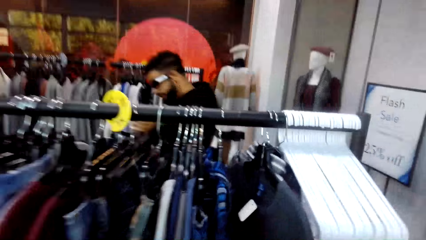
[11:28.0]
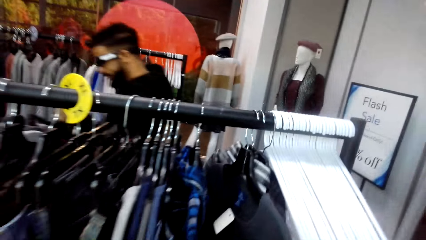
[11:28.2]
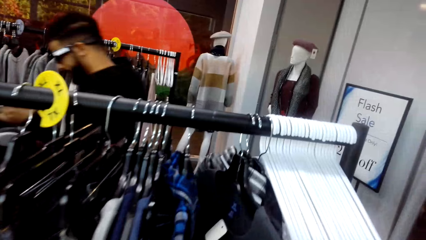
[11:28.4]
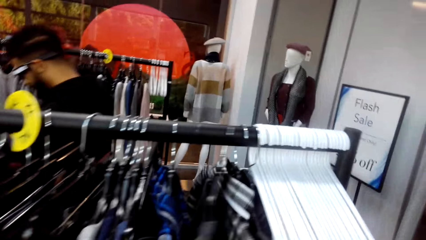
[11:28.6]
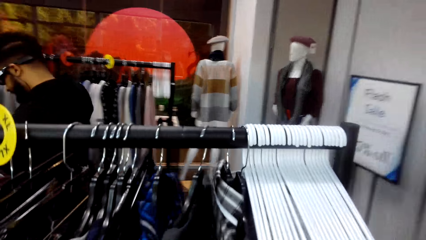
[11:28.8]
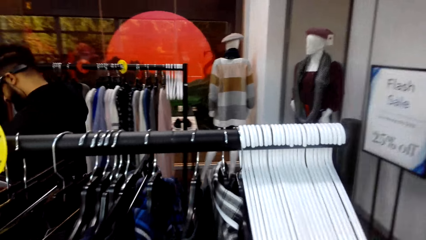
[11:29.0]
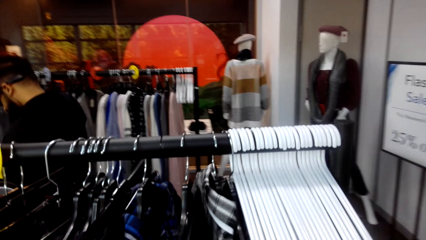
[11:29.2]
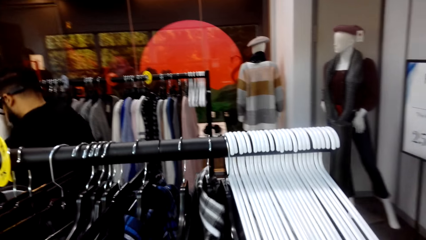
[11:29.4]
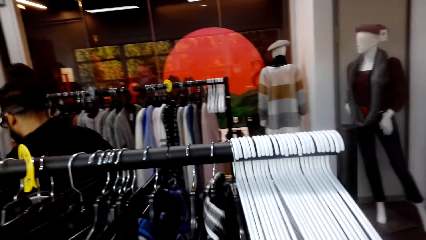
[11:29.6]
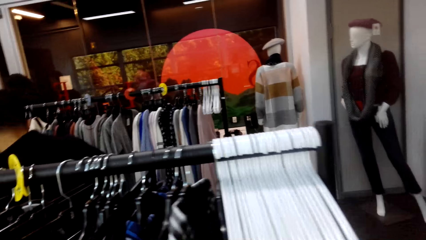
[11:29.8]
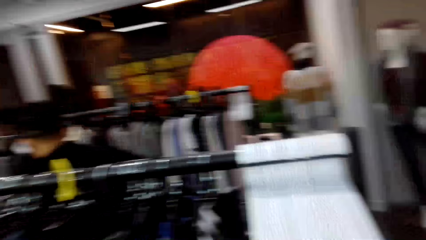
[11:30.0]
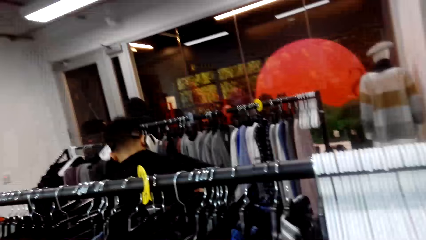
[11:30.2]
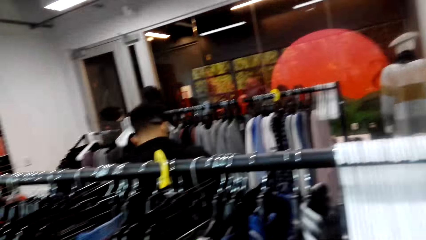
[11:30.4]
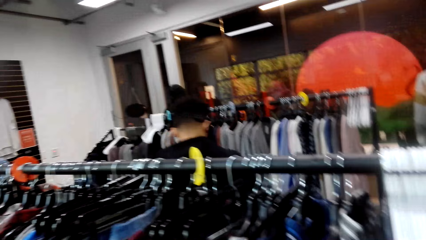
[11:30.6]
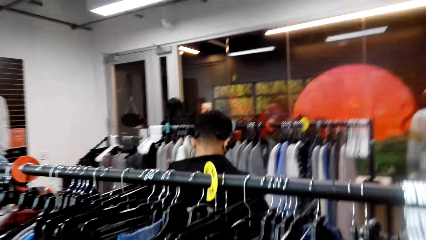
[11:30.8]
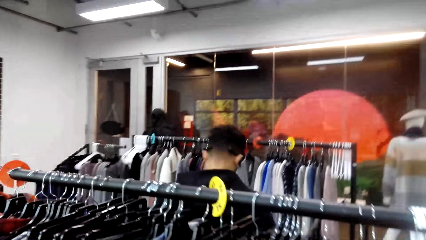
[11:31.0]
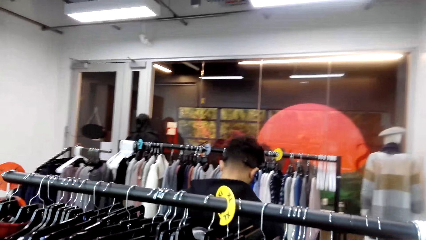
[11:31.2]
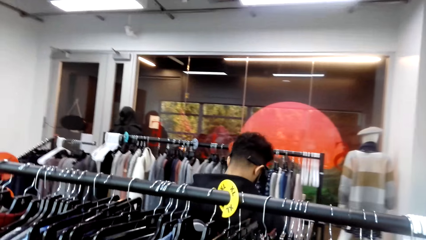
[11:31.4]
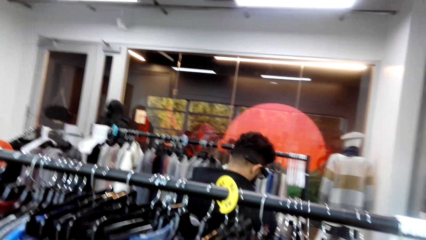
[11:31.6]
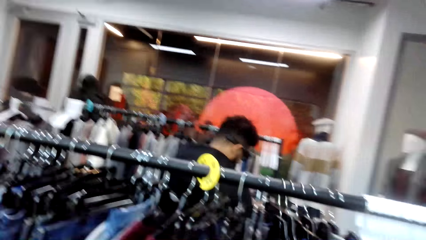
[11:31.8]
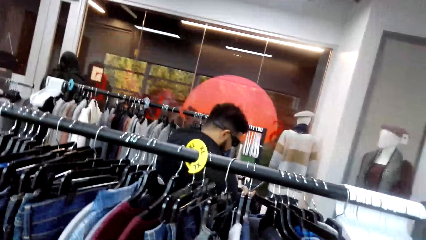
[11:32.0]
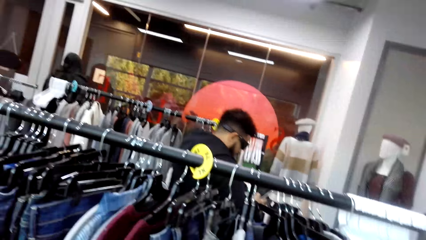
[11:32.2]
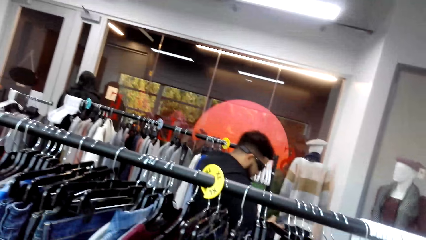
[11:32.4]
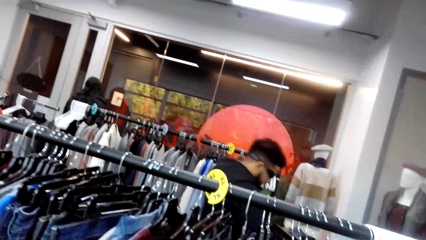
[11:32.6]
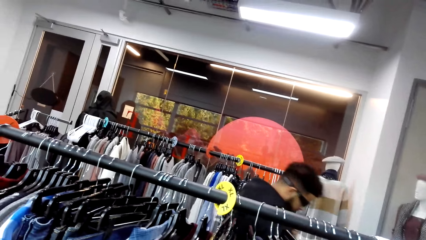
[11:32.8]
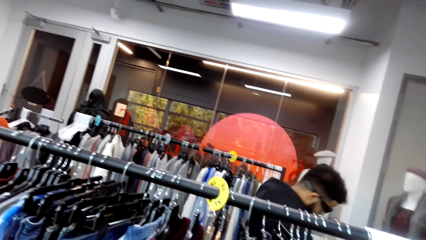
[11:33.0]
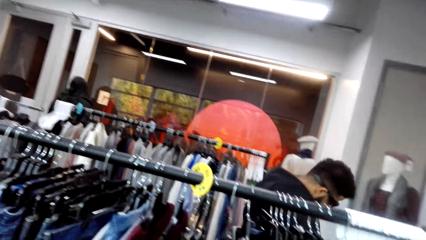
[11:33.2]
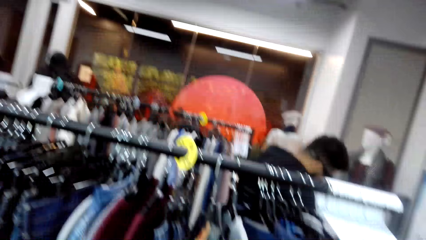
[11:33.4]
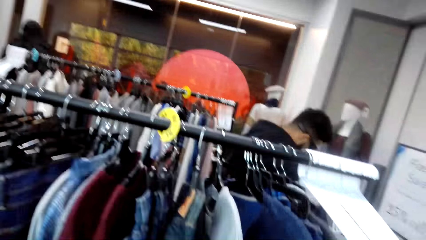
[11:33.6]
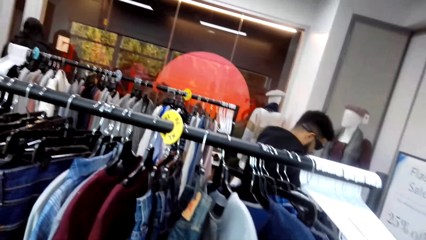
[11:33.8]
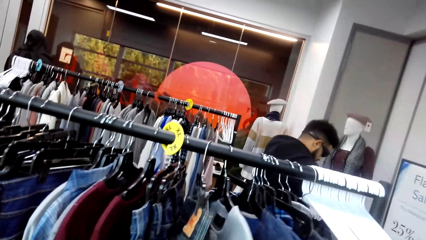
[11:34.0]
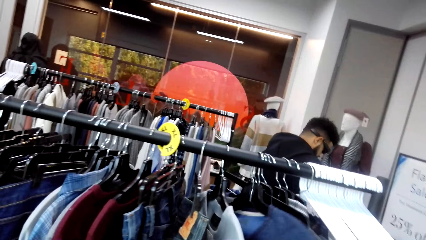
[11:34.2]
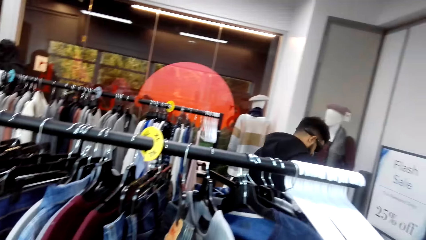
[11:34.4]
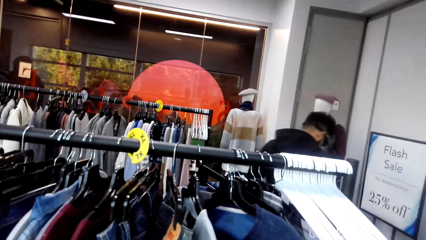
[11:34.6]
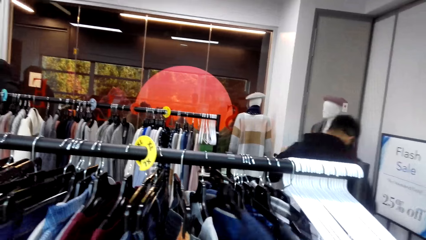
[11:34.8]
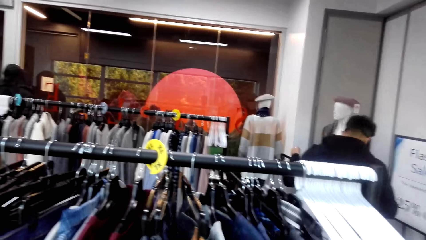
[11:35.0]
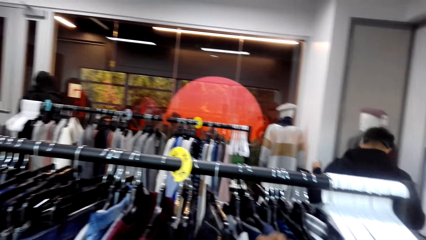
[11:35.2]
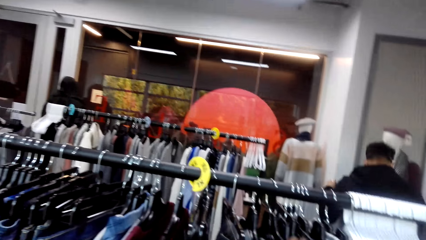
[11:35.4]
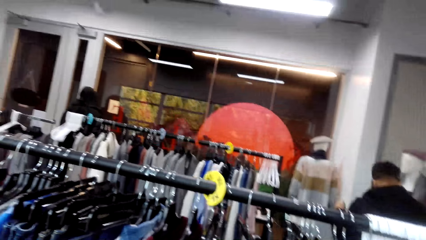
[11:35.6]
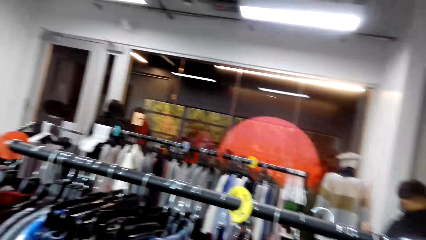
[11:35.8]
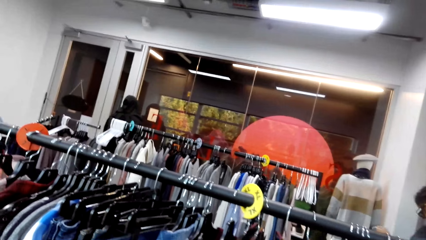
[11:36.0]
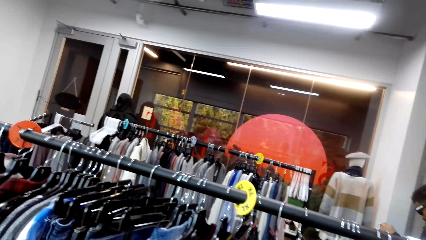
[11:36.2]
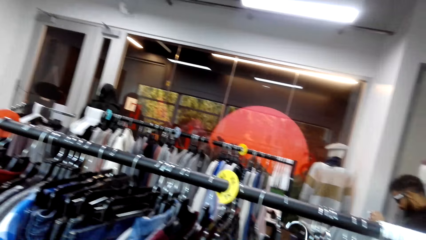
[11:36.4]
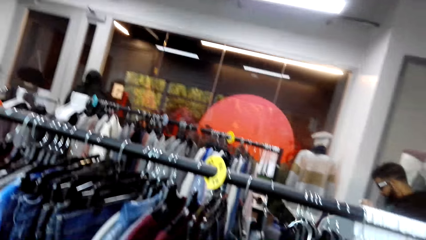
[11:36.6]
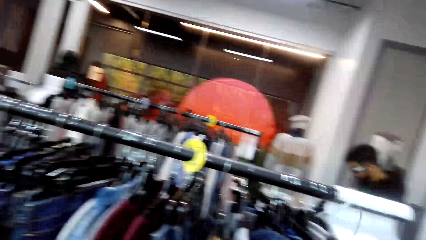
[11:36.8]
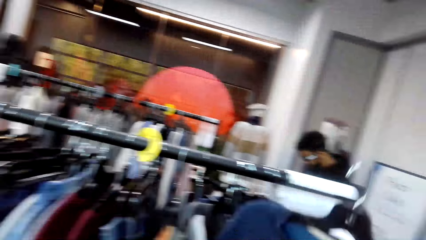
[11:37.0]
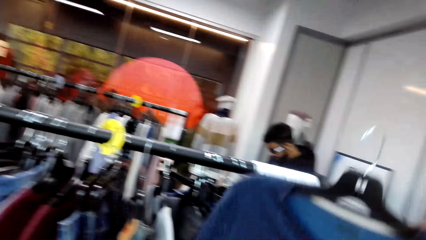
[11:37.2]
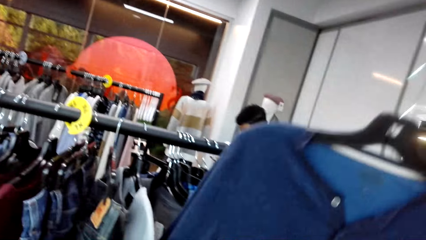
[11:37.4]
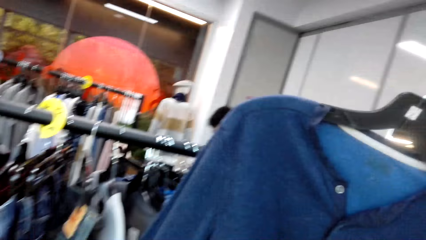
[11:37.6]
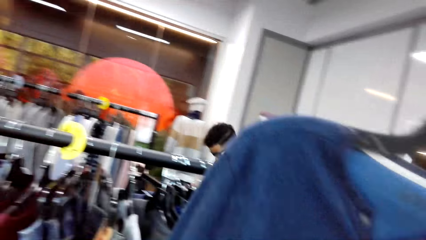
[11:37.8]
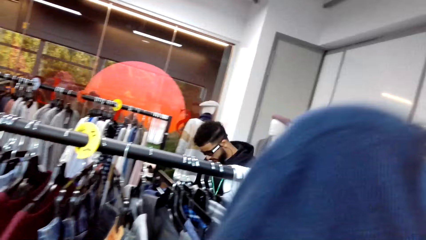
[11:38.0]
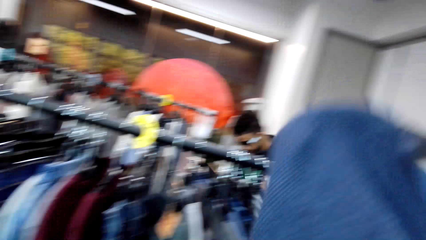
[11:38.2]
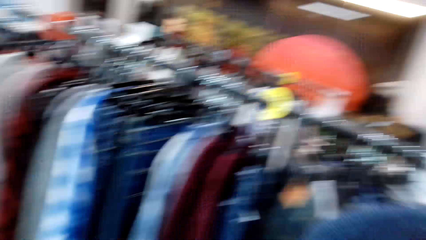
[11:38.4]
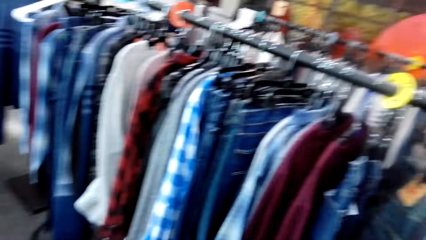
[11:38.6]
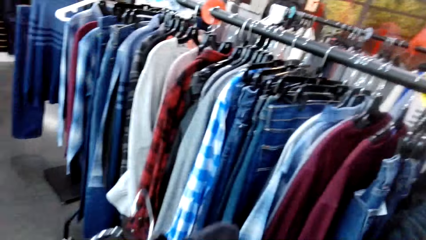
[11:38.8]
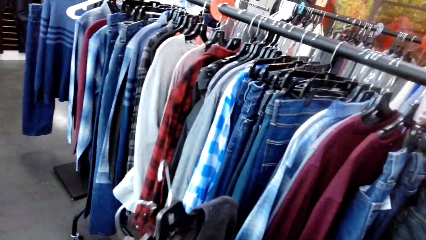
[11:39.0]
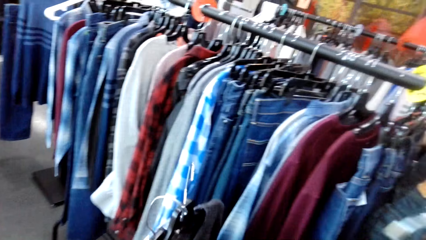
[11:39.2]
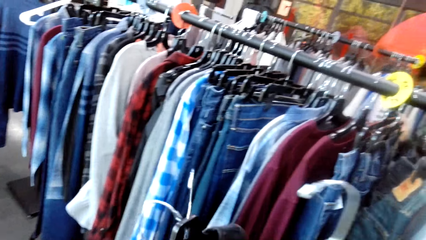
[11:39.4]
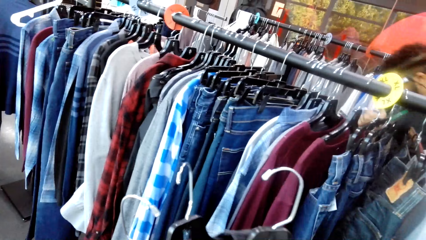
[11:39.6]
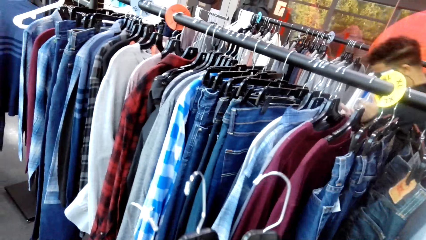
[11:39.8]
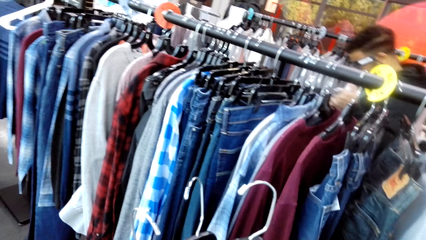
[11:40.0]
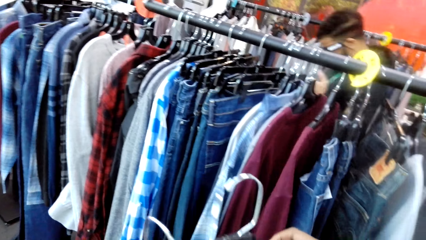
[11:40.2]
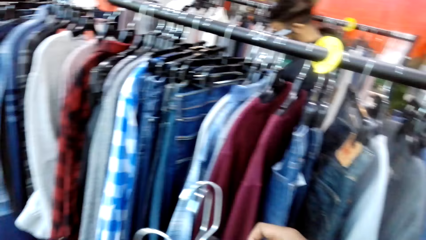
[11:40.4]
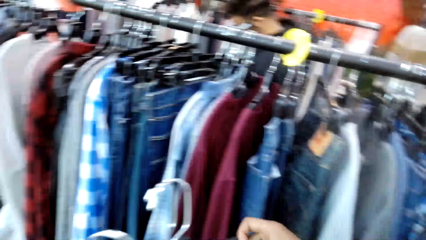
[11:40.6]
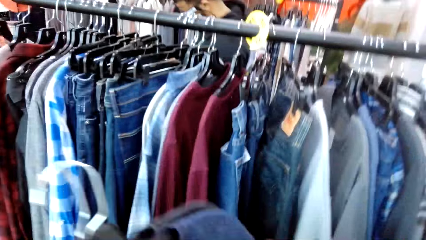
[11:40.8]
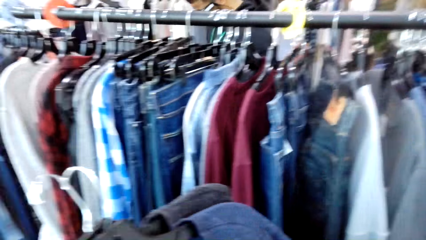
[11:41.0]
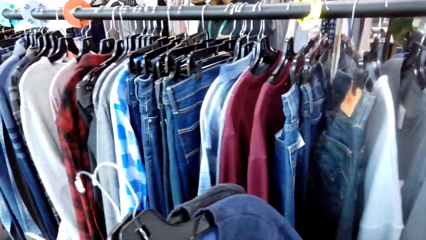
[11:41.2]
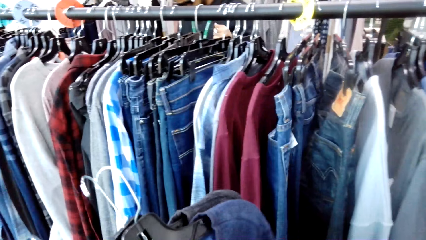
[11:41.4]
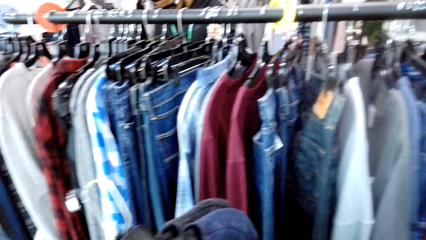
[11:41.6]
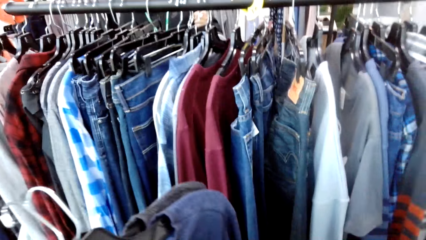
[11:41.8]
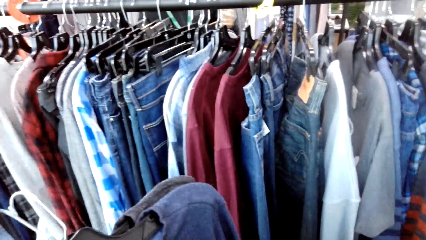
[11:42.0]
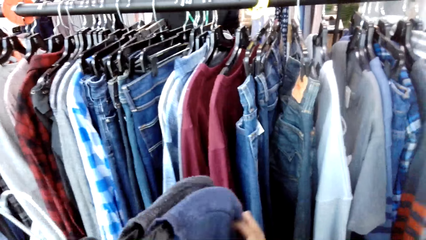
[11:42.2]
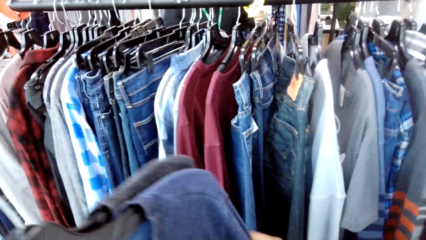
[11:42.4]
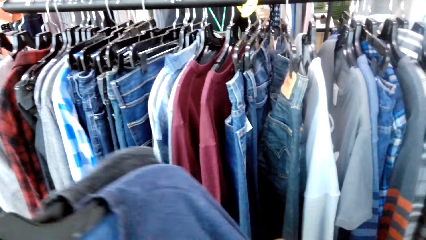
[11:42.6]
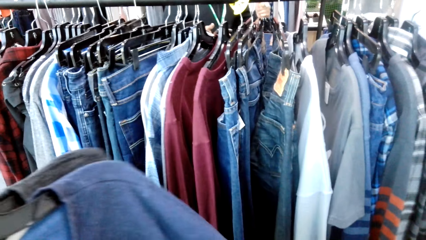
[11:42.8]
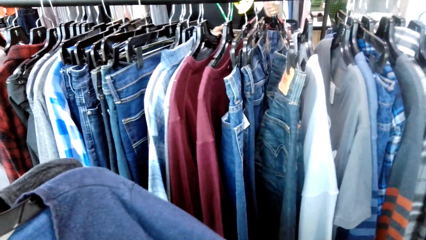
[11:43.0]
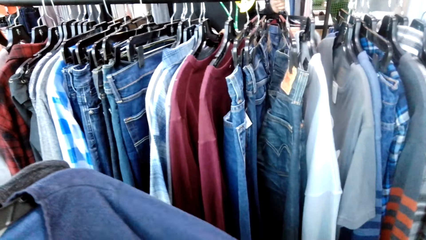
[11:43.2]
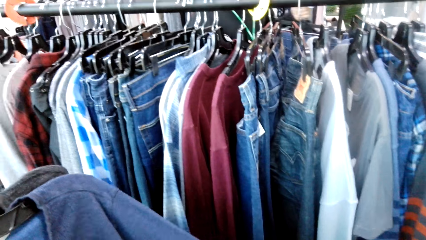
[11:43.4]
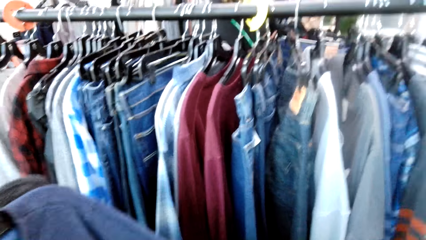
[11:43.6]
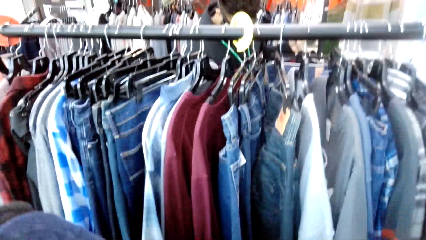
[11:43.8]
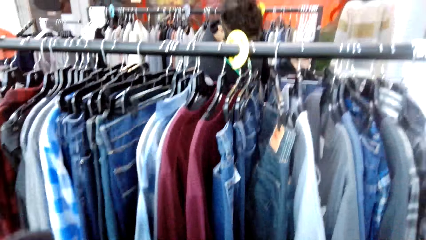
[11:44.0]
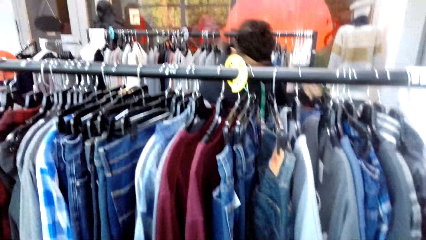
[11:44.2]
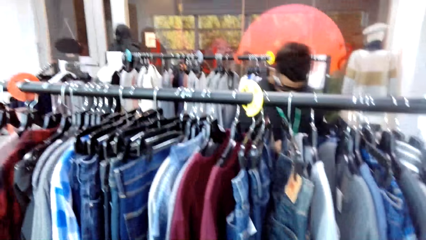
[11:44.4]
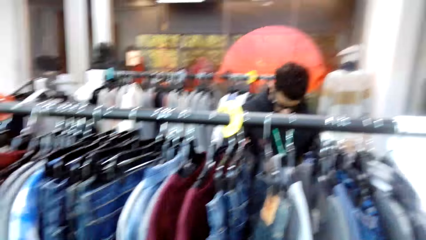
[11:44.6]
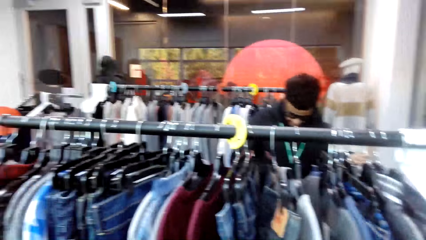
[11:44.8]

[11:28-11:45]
The camera wearer holds a t-shirt. A man walks around the shop. The camera wearer holds t-shirts.
